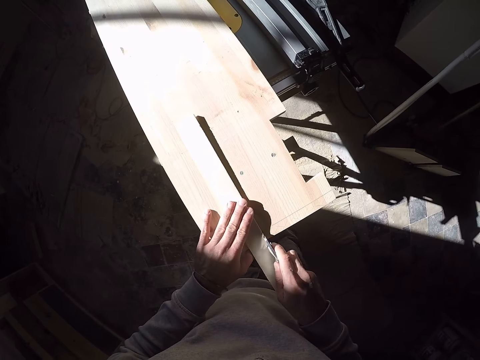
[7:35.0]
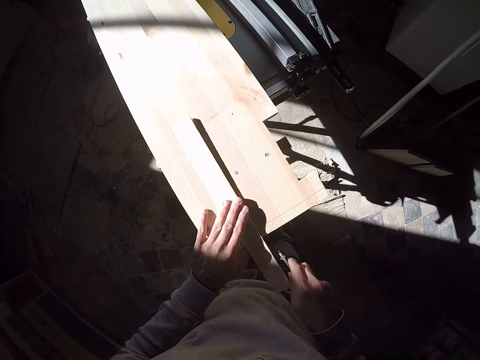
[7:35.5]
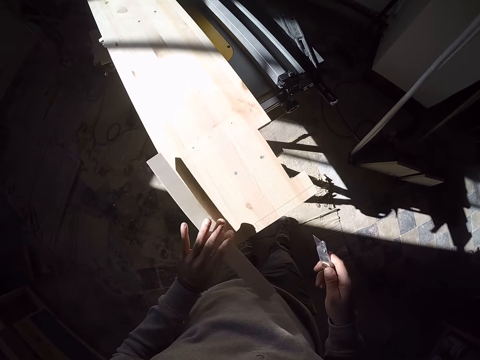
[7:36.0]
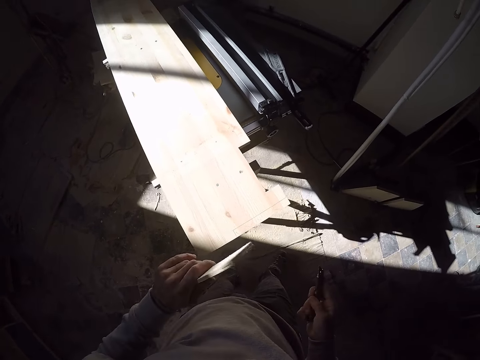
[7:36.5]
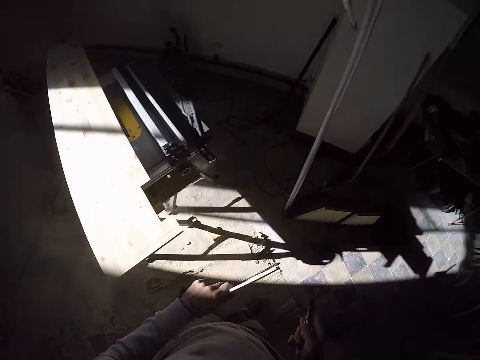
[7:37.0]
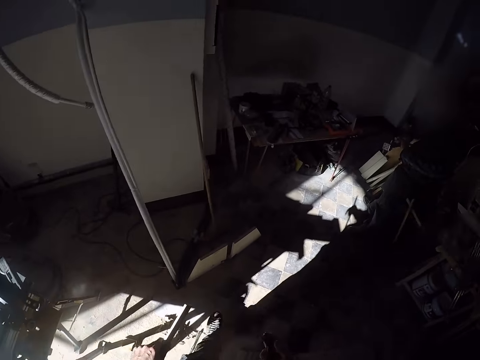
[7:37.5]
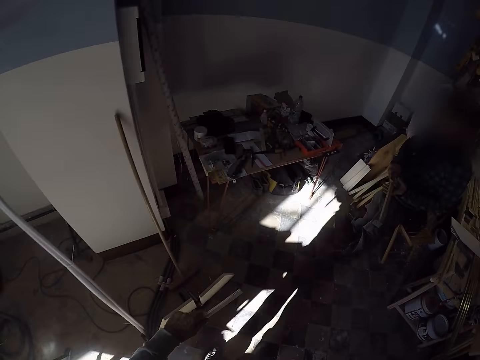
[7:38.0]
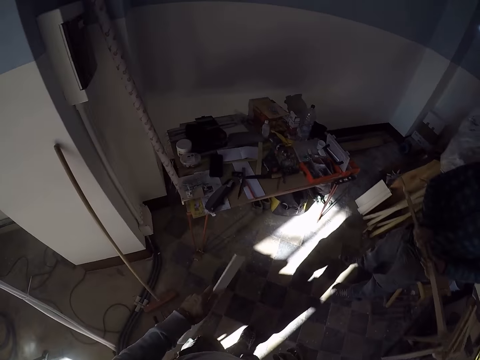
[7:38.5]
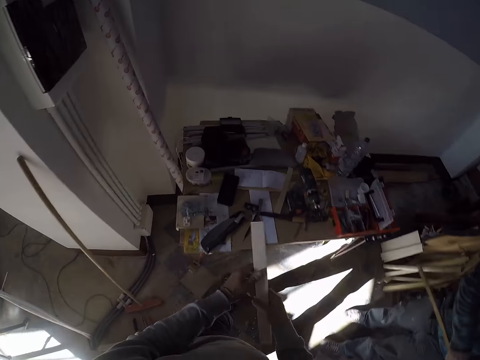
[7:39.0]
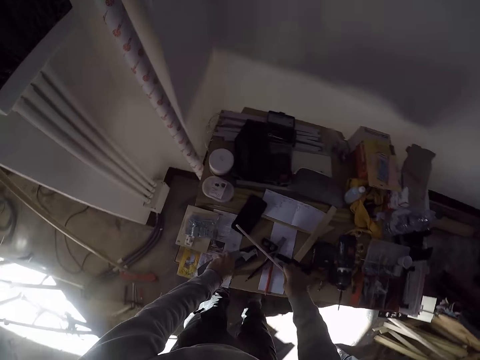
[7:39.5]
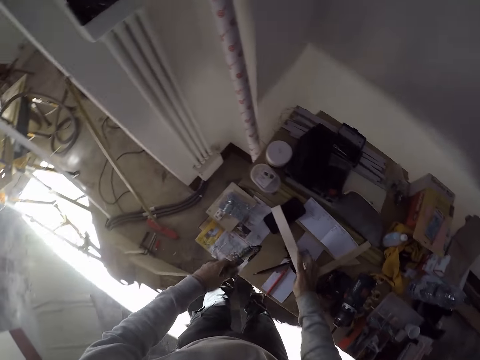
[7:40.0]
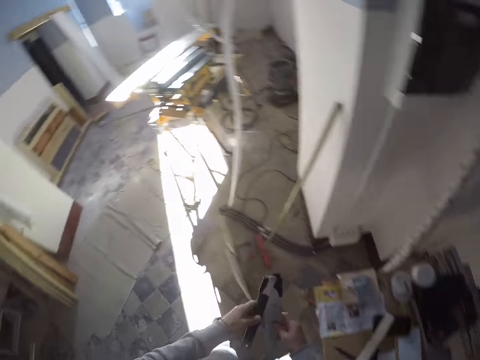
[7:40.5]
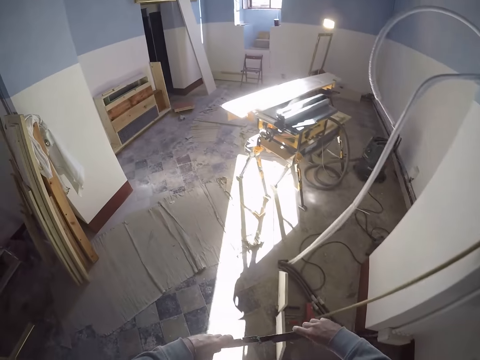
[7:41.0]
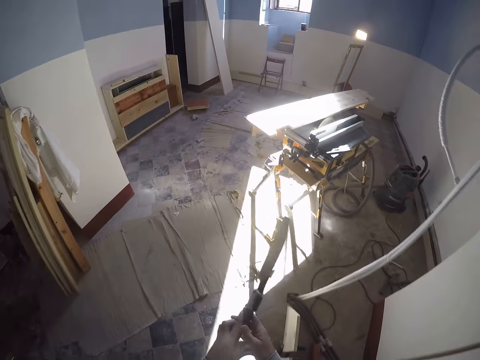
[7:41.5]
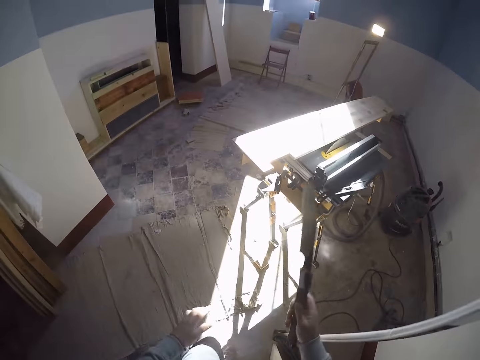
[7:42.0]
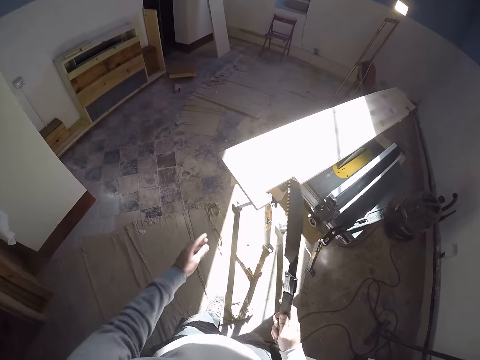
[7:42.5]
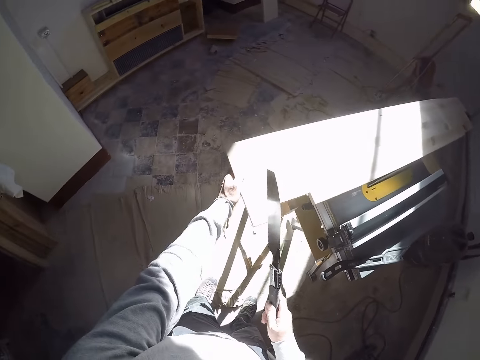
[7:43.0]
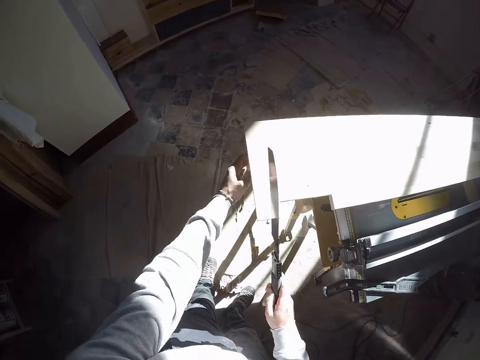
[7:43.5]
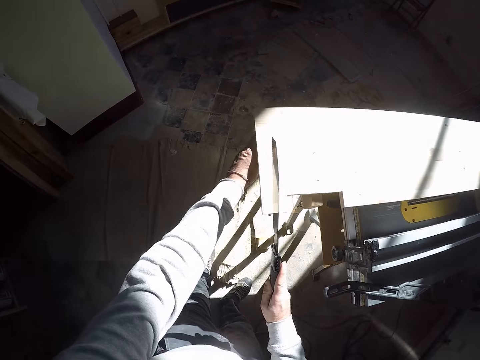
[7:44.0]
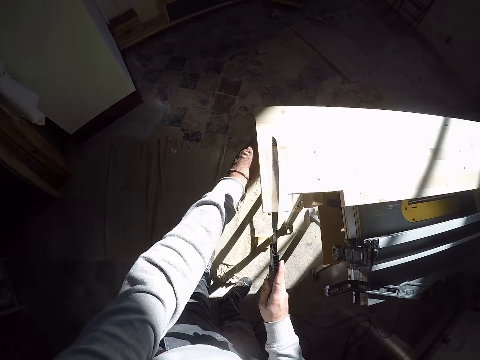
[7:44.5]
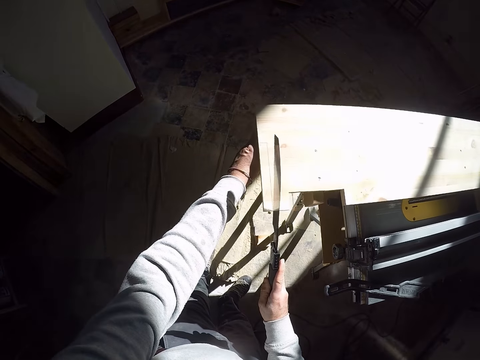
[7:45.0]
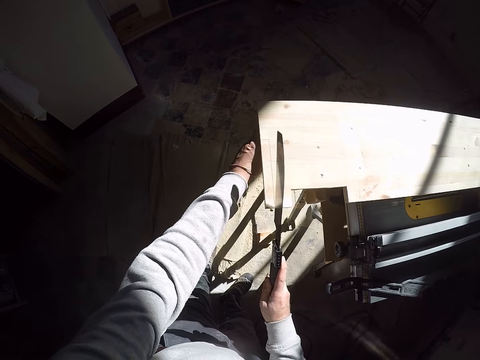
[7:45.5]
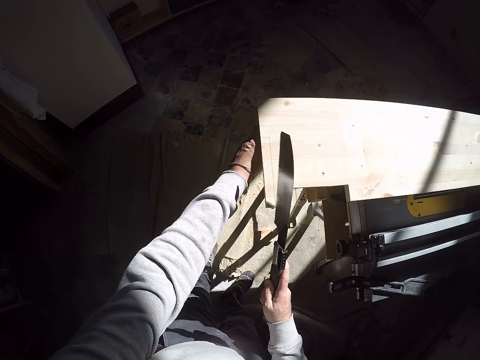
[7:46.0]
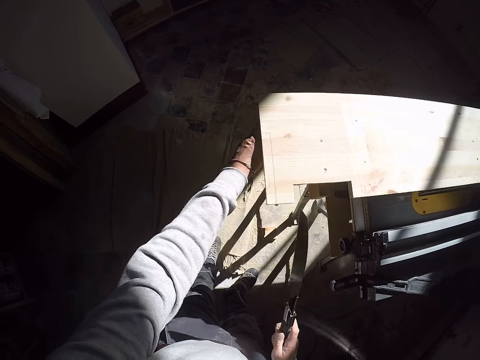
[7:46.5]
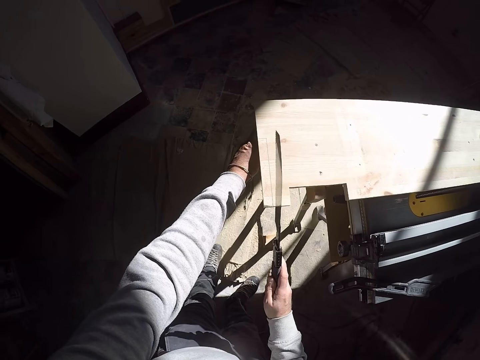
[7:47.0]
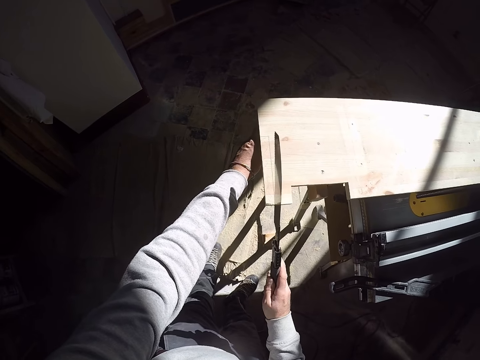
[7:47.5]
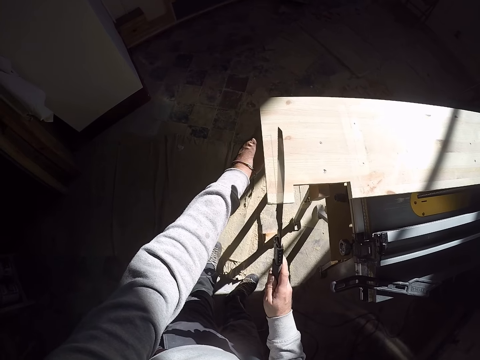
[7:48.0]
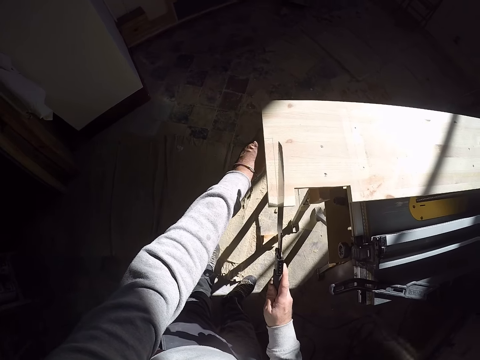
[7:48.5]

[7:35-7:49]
The camera wearer lifts the ruler from the wood with his left hand. He looks around a garage. He walks around the garage. He drops the ruler with his right hand. He picks up a saw from the table with his left hand. He puts down the wood. He opens the saw with both hands. He walks around the garage. He holds the wood with his left hand. He cuts the wood with the saw in his right hand.

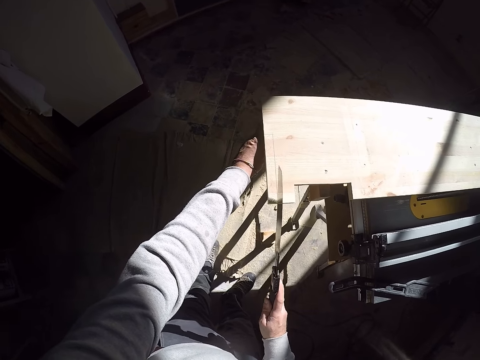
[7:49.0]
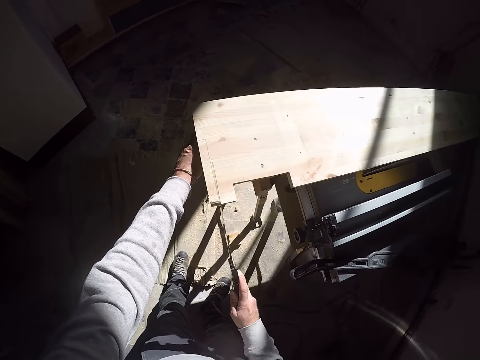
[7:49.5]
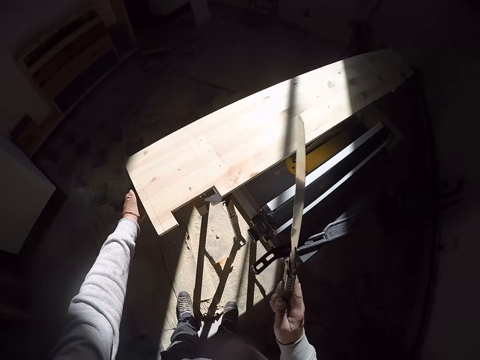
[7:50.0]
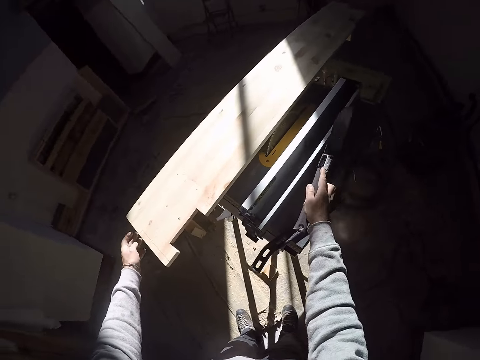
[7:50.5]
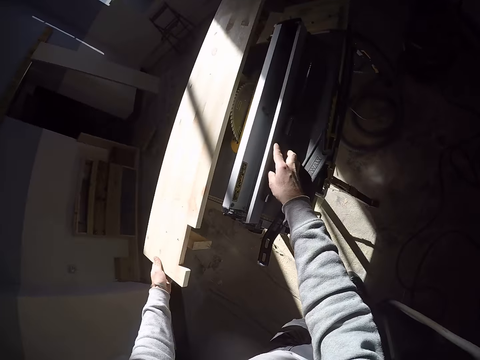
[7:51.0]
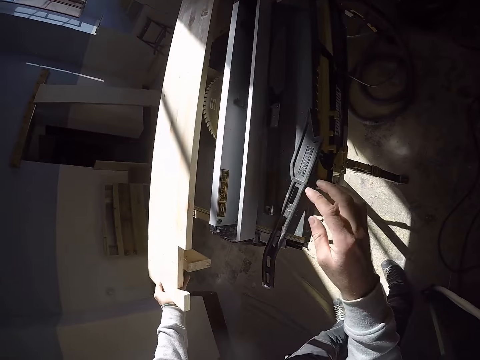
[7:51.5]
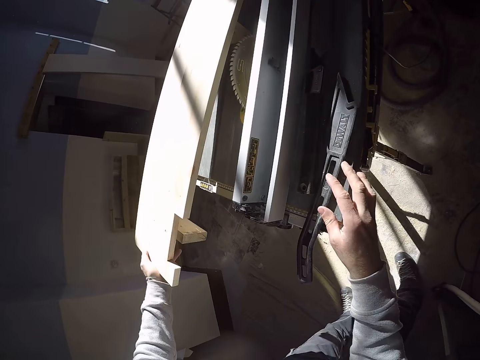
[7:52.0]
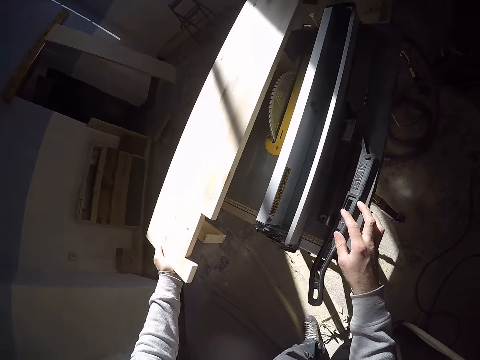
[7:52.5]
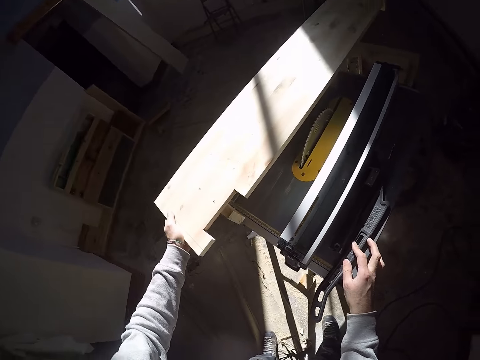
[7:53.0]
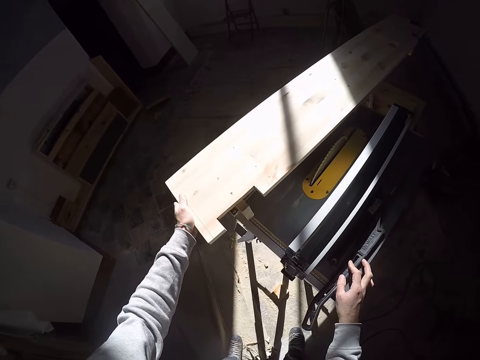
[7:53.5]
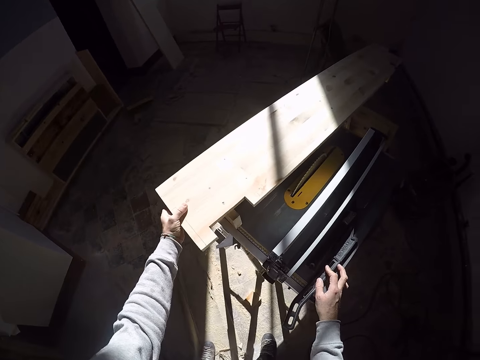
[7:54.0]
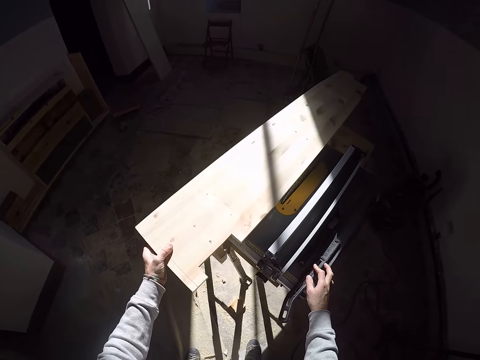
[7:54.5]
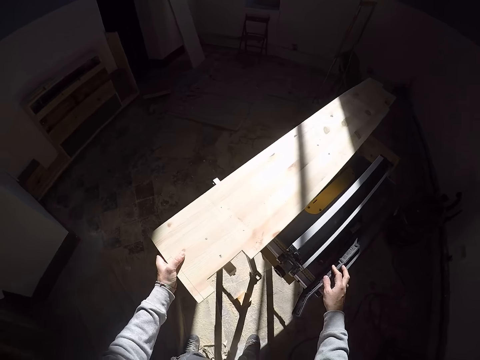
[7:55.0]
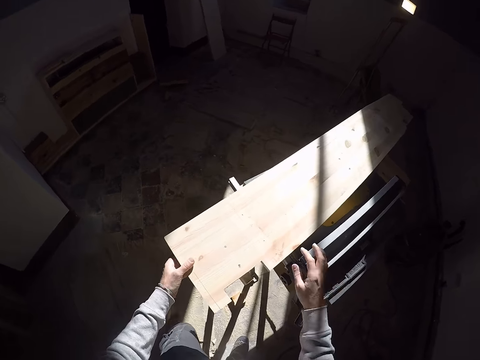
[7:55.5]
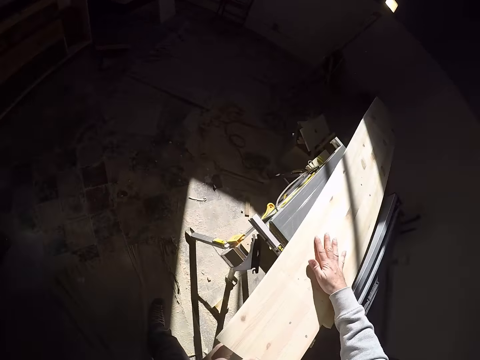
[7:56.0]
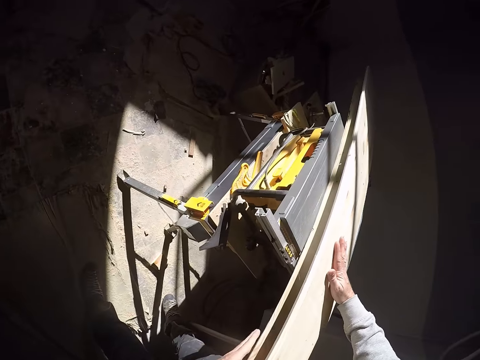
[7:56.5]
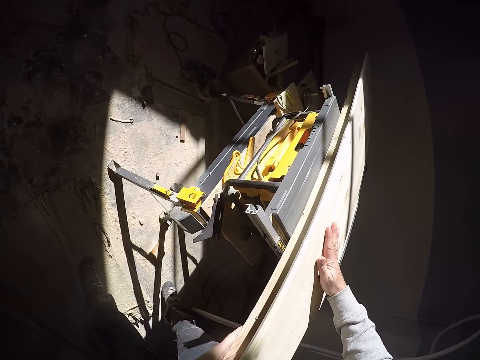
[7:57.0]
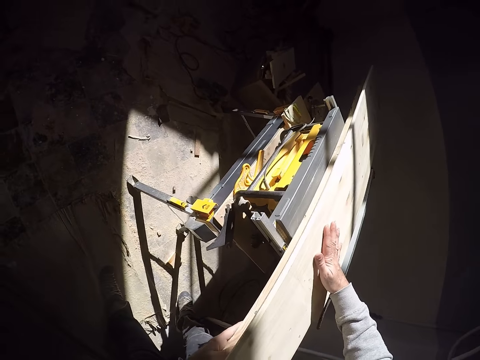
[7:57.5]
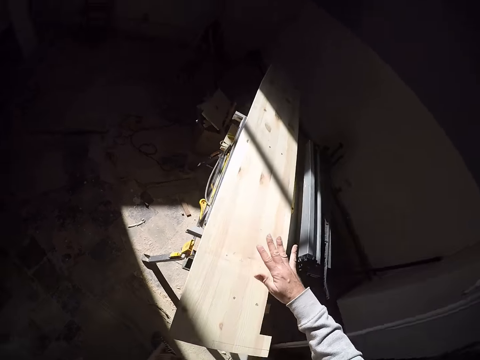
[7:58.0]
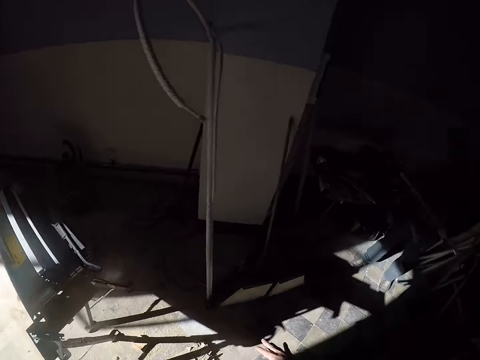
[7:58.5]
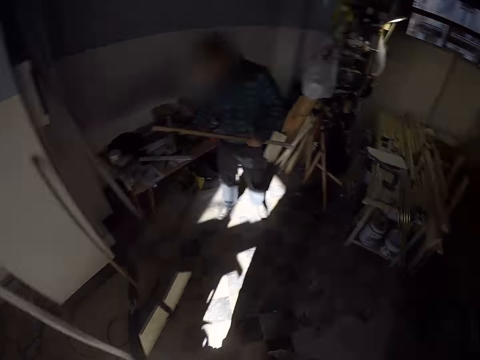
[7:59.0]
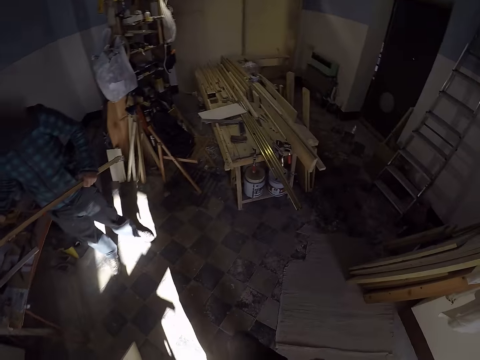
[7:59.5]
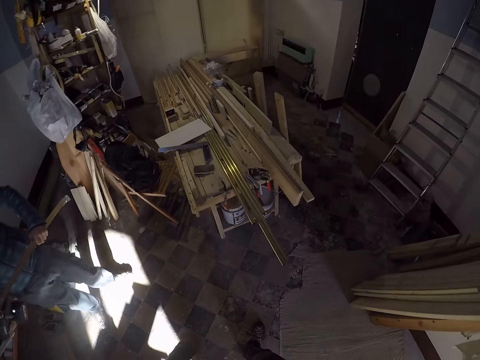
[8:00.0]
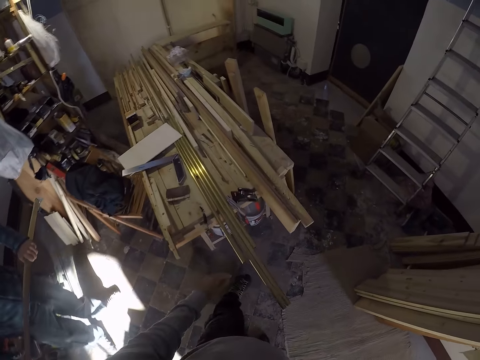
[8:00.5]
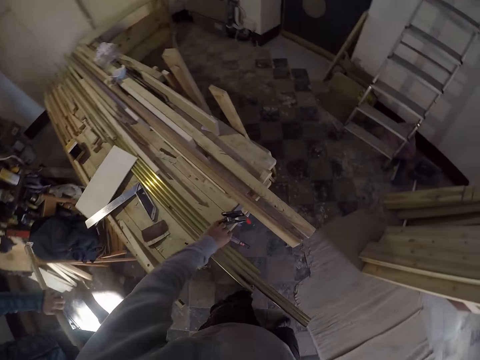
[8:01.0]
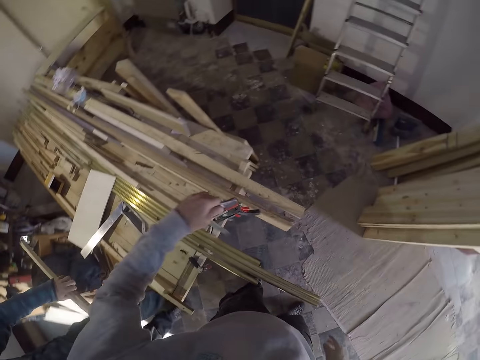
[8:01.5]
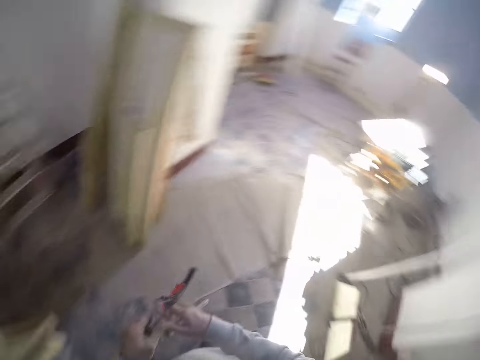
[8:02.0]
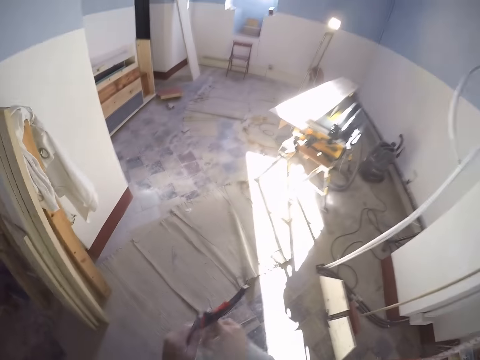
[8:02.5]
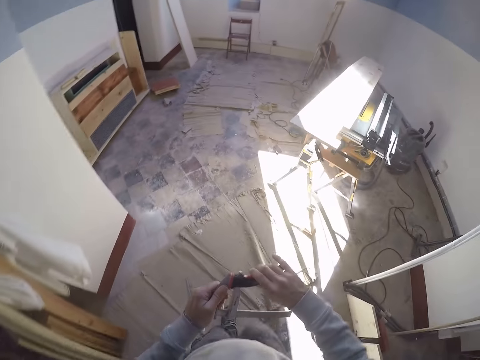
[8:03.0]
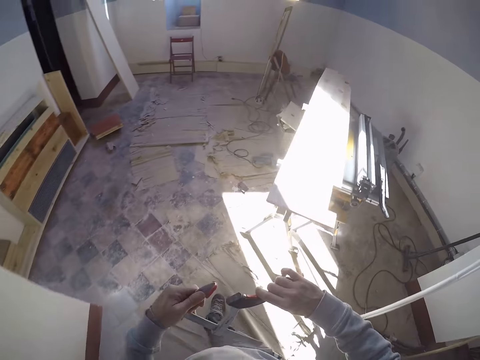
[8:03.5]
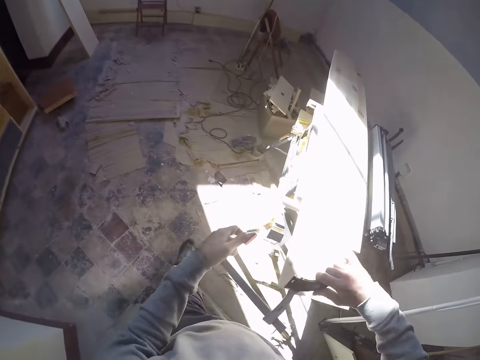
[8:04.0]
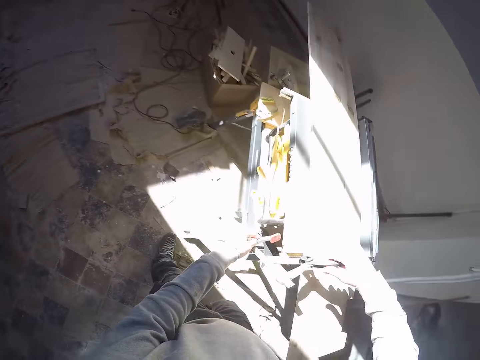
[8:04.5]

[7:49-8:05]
The camera wearer drops the saw on the work bench with his right hand. He adjusts the wood on the work bench with his left hand. He looks around a garage. He adjusts the wood on the work bench with both hands. He looks around the garage and walks around the garage. He picks up a clamp or calipers from the table with his left hand. He opens the clamp with both hands. He walks around the garage. He attaches the clamp on the wood with both hands.
